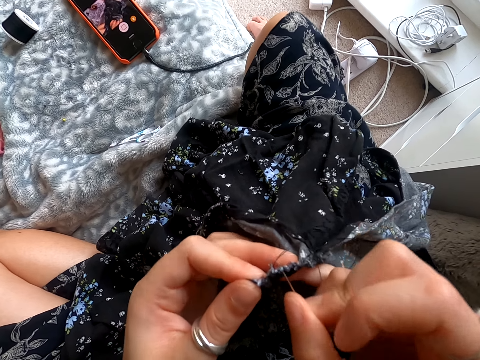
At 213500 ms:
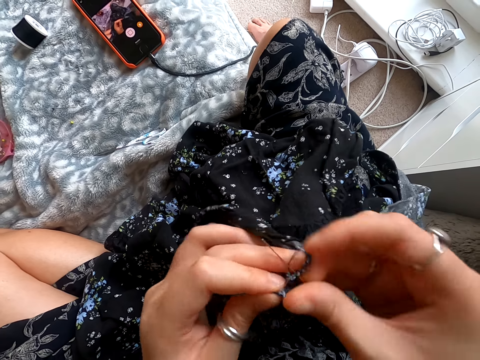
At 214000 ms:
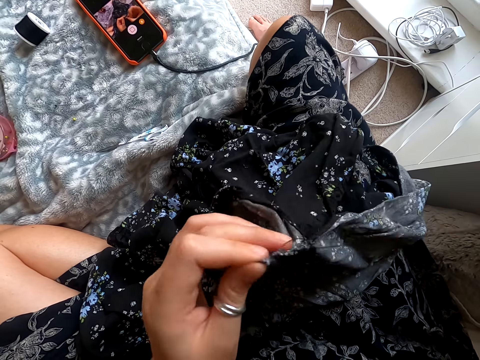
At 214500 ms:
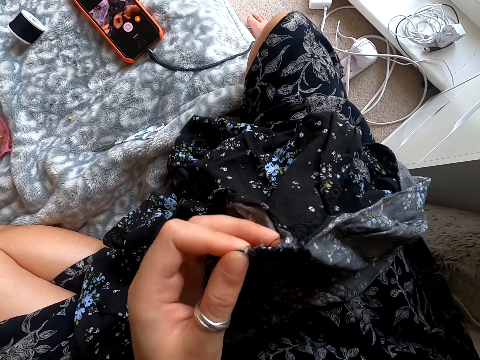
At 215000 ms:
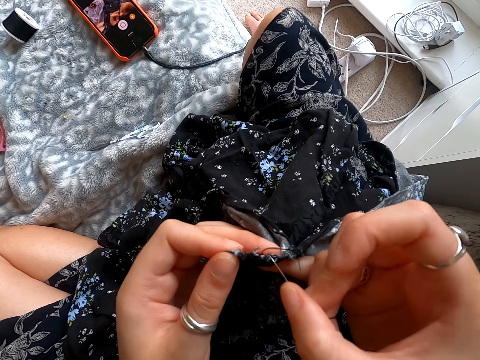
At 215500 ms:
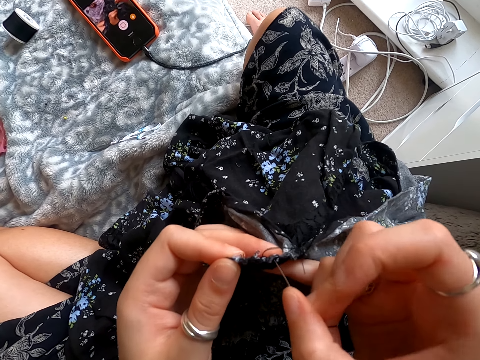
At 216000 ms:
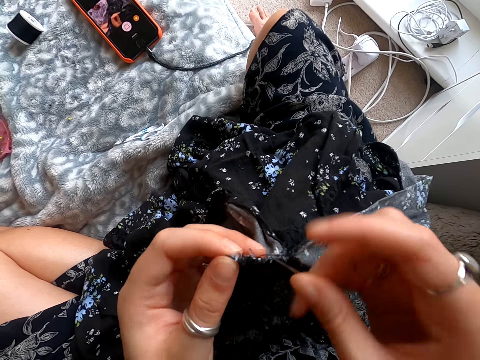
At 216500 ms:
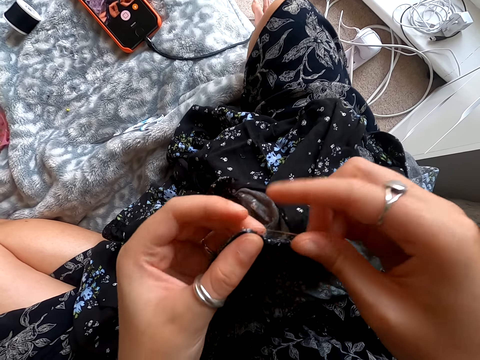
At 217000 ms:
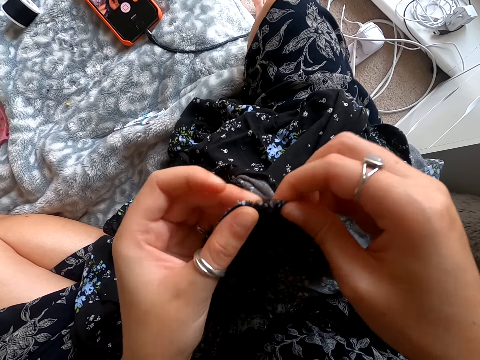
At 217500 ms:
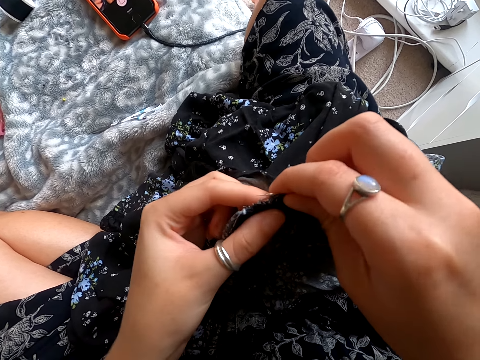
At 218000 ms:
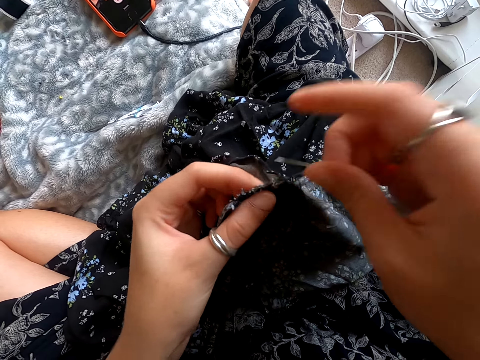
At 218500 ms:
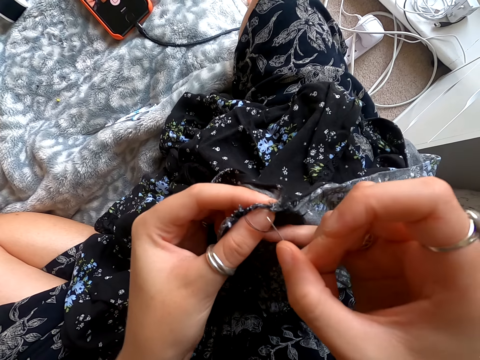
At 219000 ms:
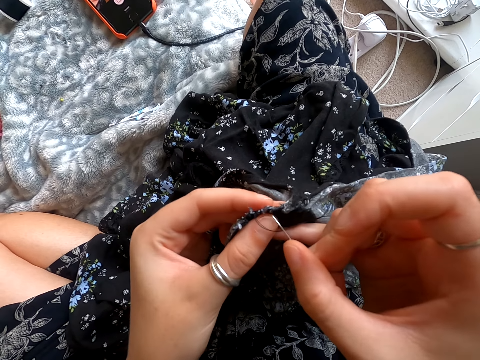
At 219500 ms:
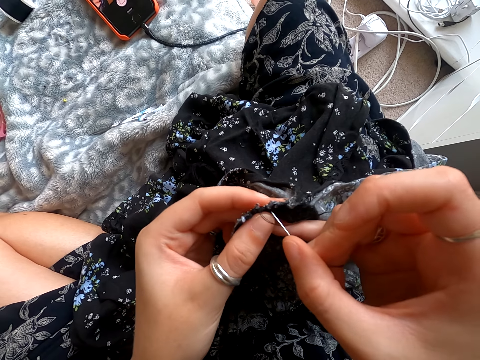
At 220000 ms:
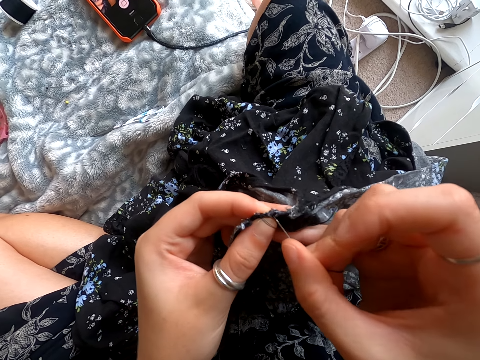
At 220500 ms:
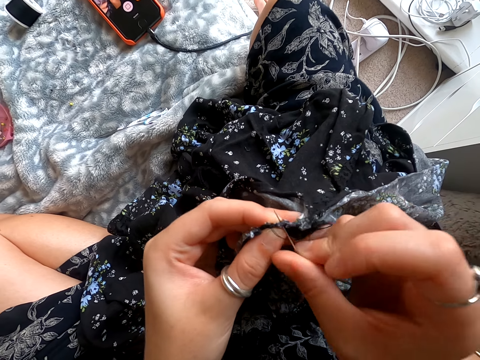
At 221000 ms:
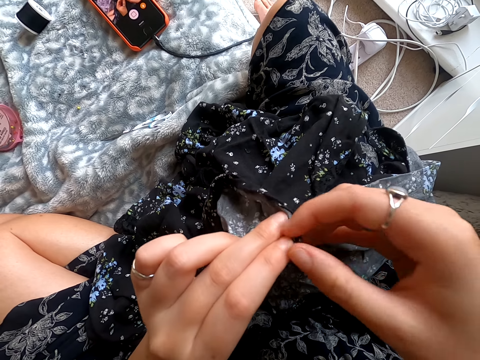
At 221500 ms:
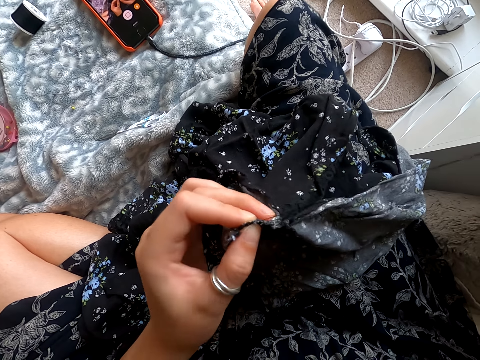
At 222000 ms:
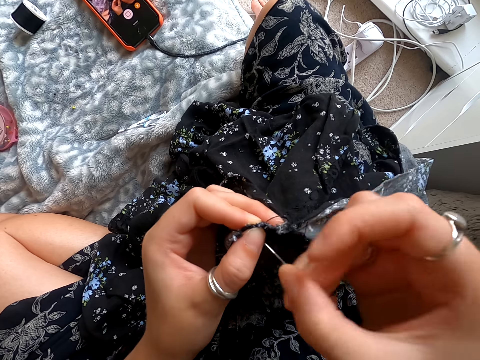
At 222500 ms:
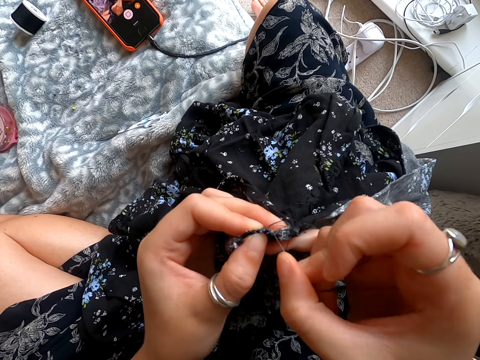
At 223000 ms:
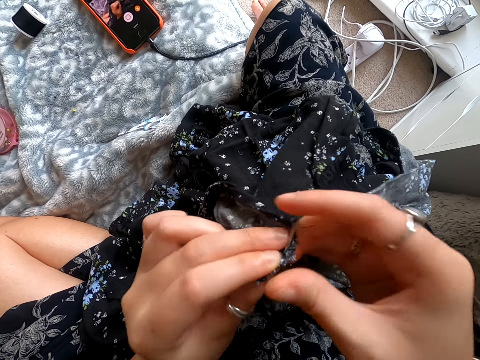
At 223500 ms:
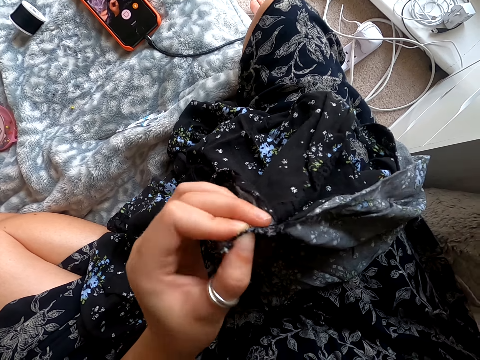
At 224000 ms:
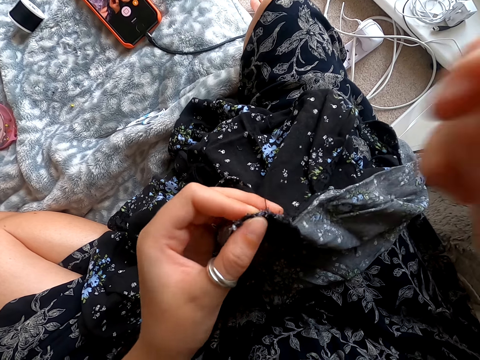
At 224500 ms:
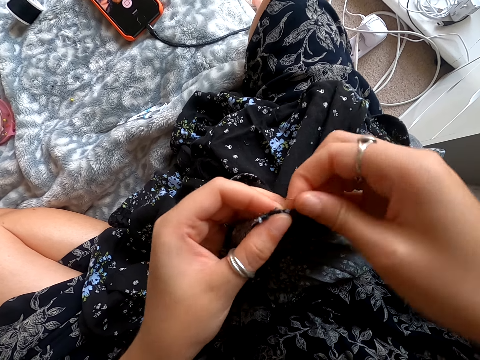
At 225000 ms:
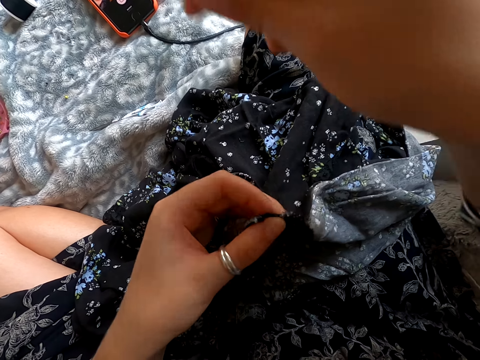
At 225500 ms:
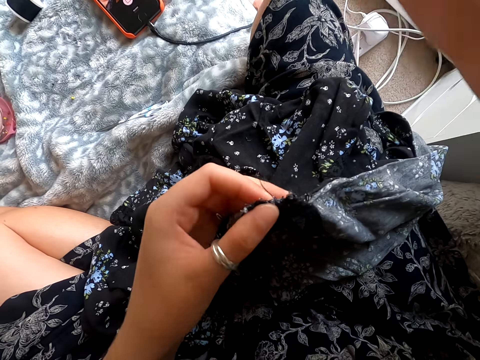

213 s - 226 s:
The camera wearer sews the dress. They pull the needle with thread. They tighten the thread. They sew the dress. They pull the needle with thread. They sew the dress. They pull the needle with thread.

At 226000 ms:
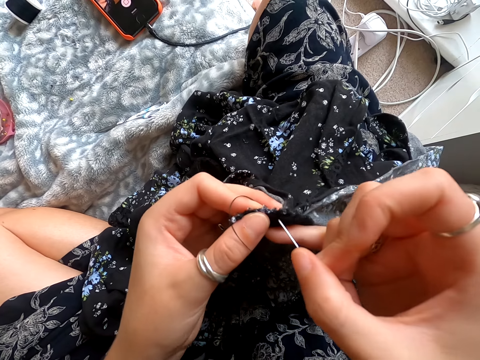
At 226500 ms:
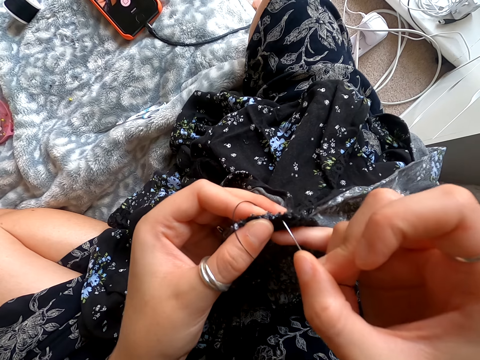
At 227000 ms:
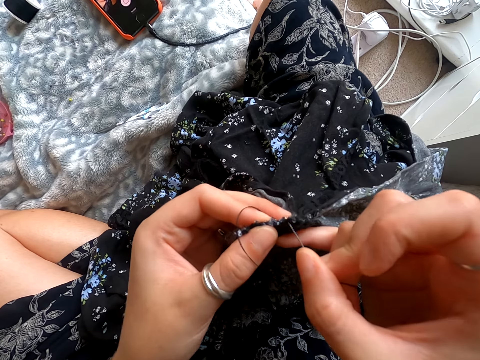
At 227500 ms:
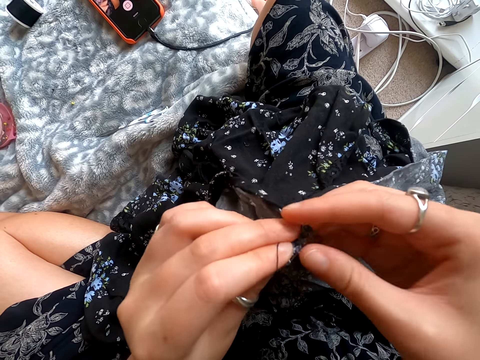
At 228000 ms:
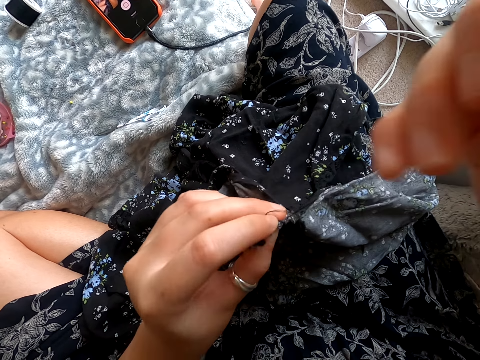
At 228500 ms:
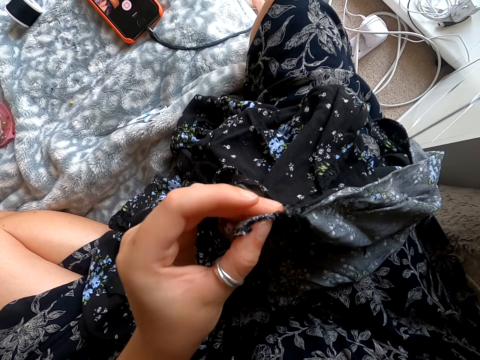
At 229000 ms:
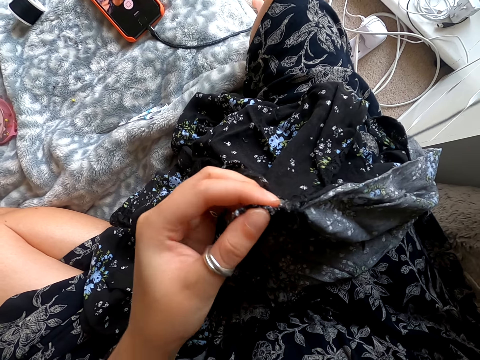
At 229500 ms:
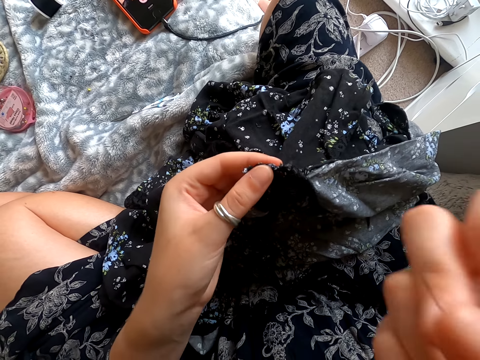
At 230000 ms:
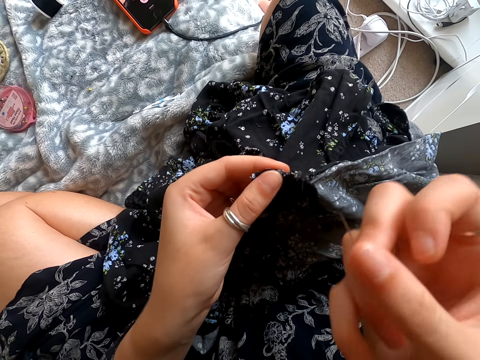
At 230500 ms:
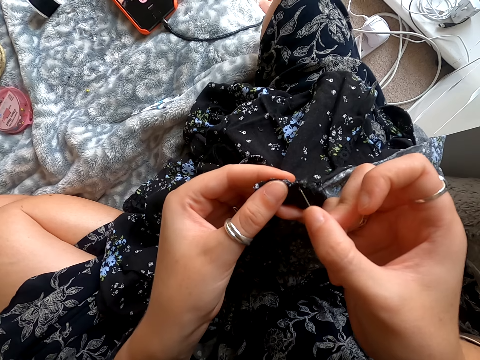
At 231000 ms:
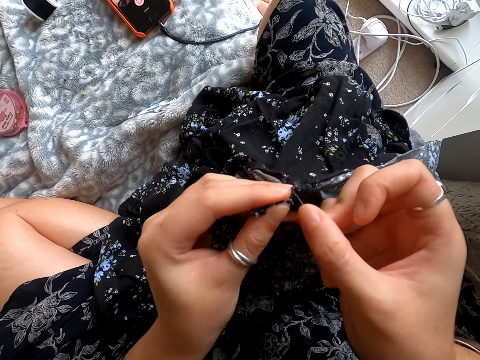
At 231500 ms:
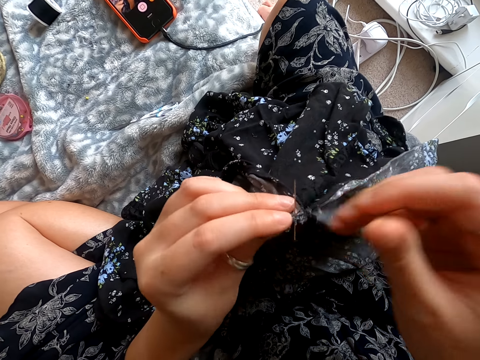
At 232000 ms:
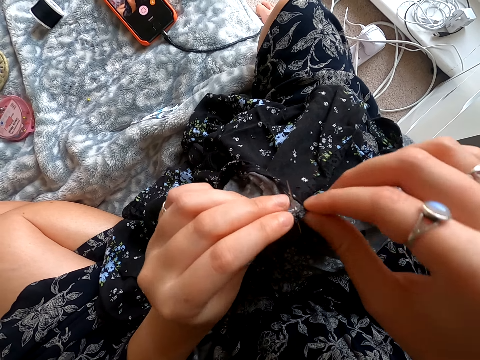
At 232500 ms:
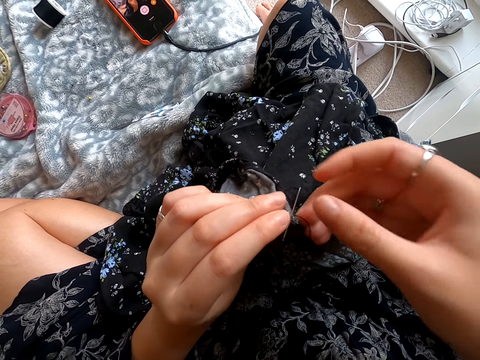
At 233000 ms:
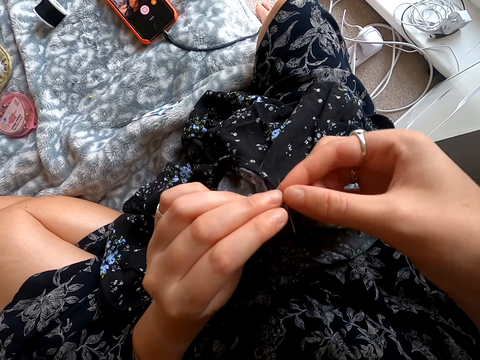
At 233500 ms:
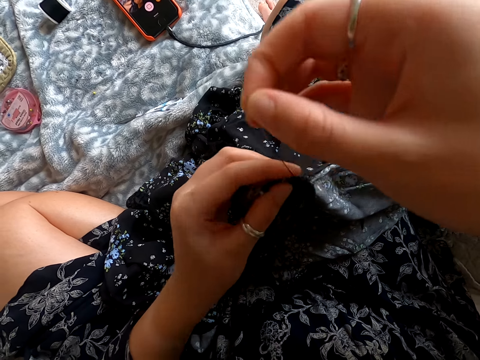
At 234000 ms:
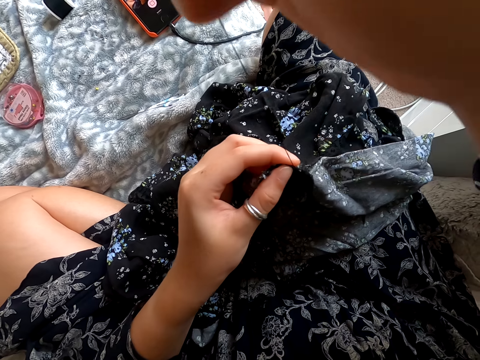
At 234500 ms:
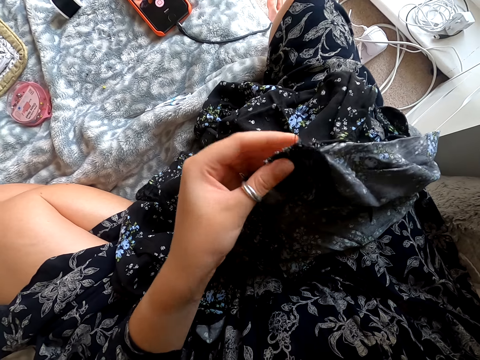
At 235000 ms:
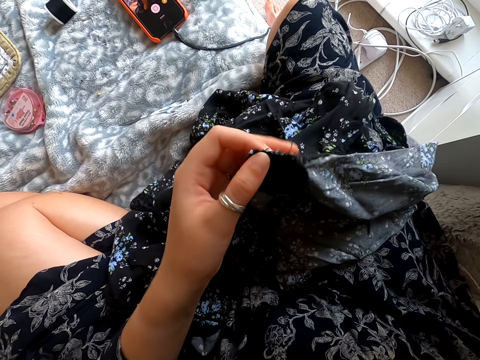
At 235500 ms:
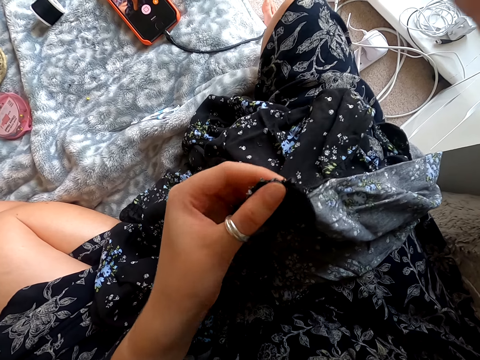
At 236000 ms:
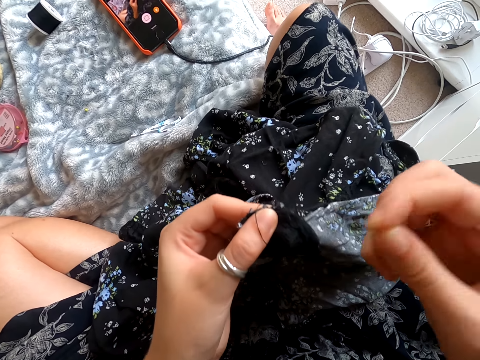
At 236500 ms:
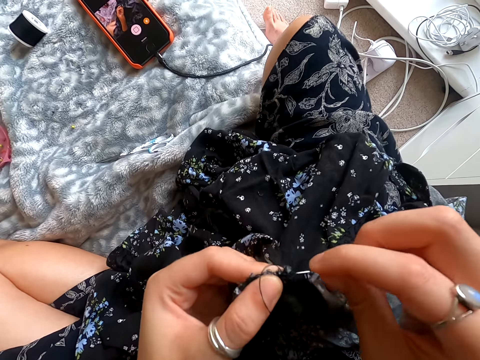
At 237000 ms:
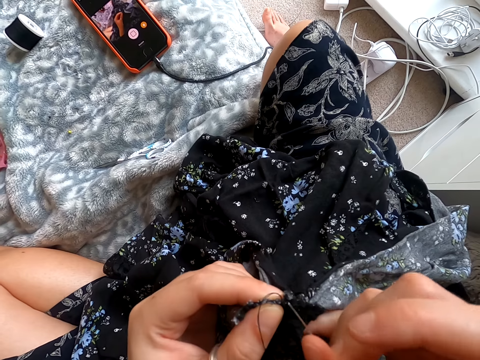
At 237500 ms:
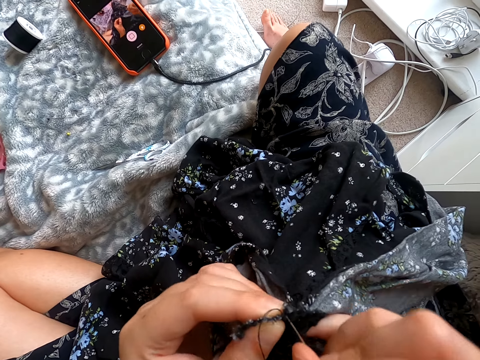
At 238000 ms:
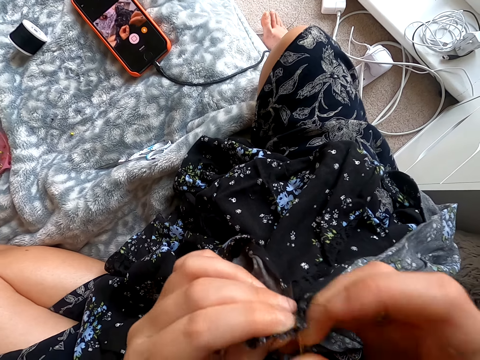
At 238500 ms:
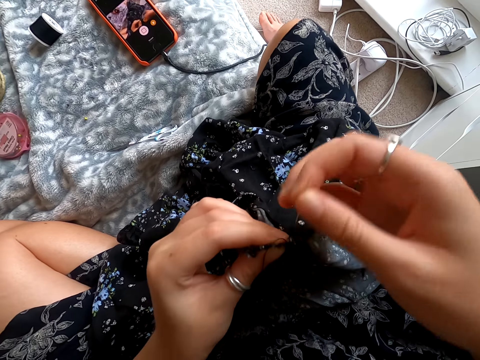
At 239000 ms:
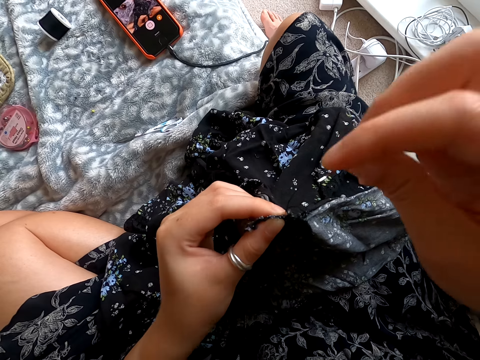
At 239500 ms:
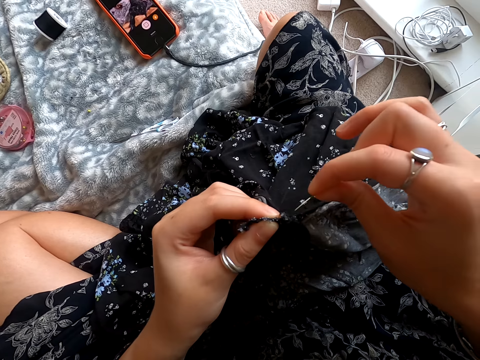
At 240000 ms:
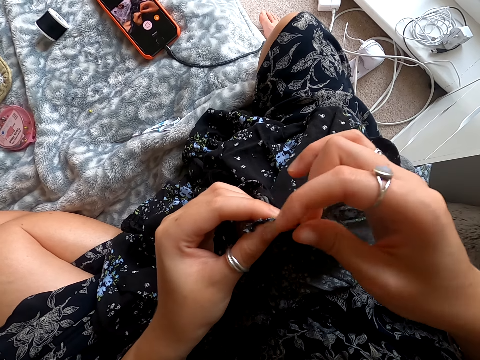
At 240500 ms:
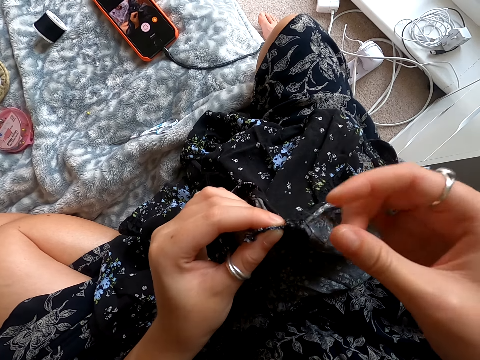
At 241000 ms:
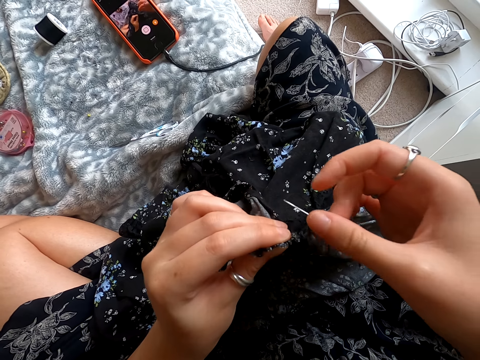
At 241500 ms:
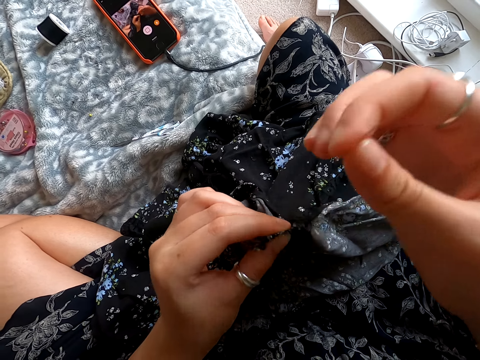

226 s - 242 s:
The camera wearer sews the dress. They pull the needle with thread. They sew the dress. They pull the needle with thread. They sew the dress. They pull the needle with thread. They sew the dress.
